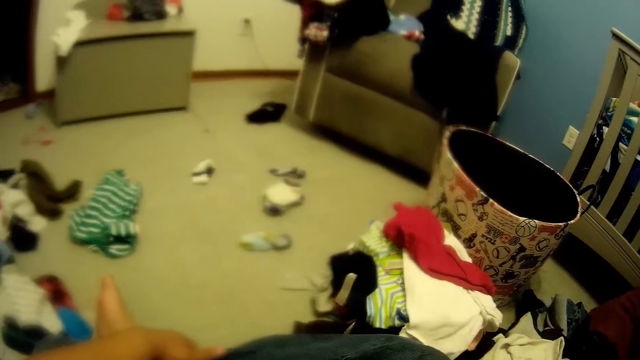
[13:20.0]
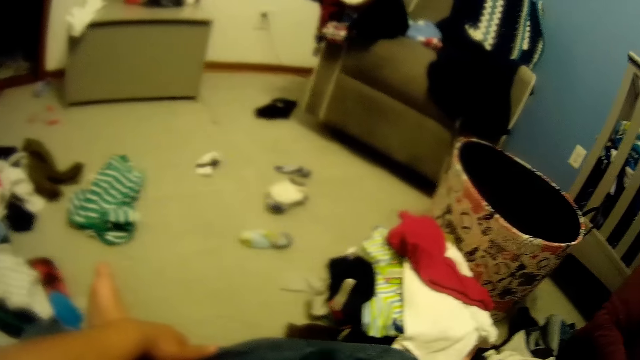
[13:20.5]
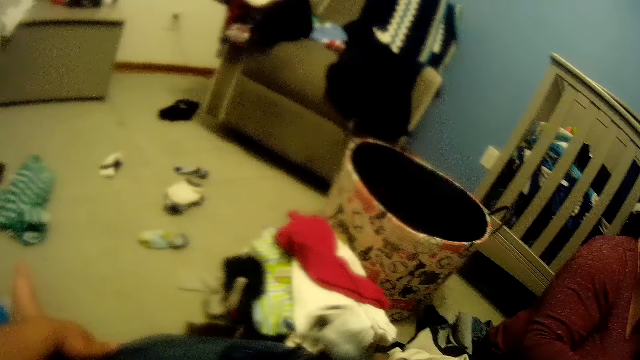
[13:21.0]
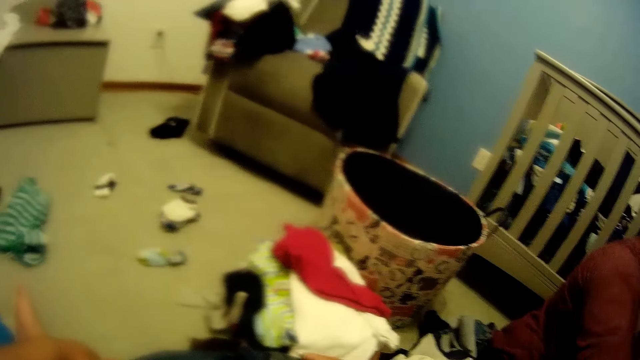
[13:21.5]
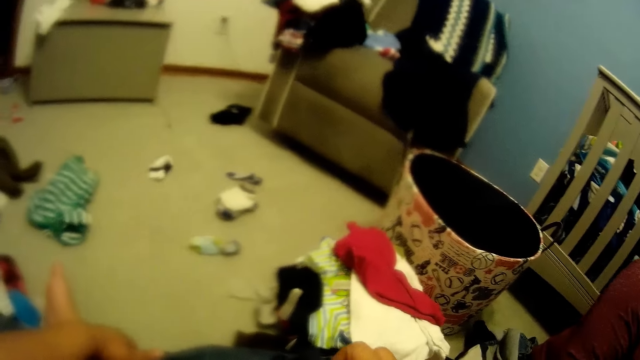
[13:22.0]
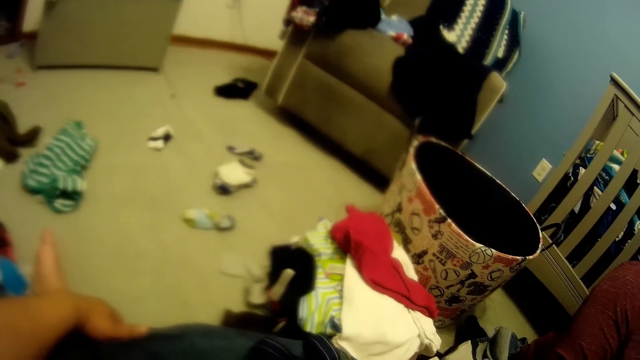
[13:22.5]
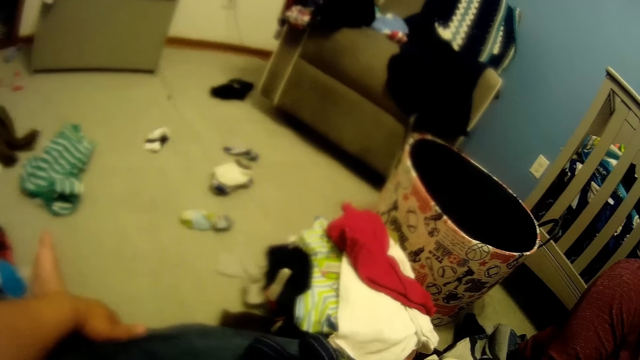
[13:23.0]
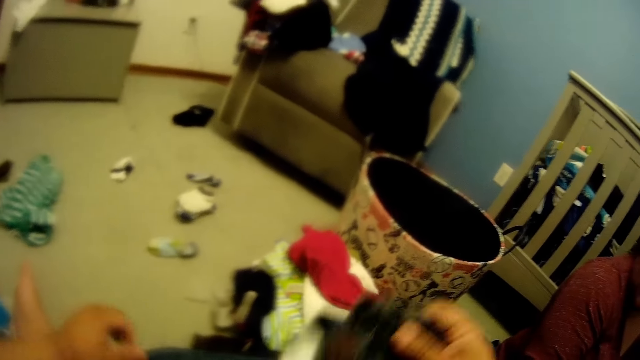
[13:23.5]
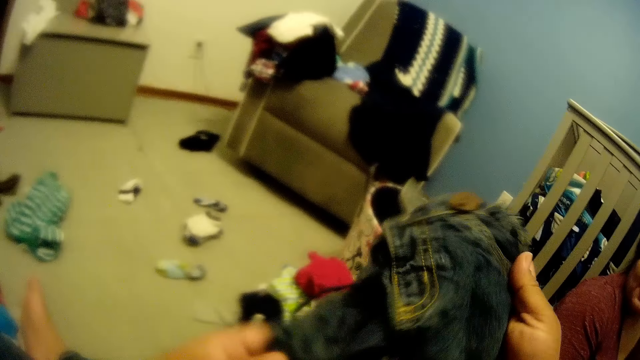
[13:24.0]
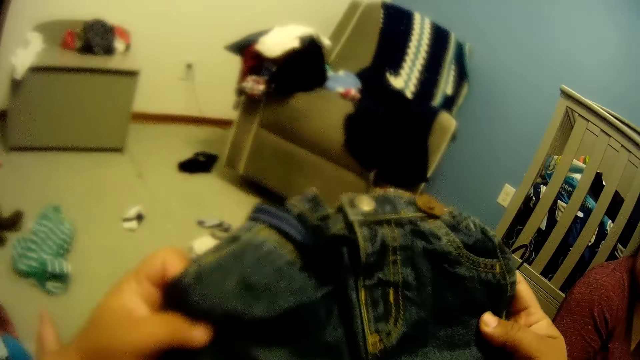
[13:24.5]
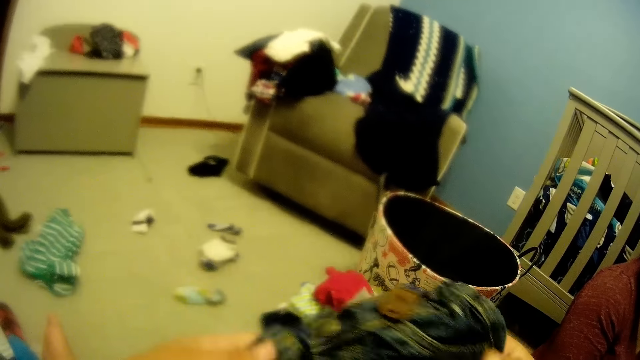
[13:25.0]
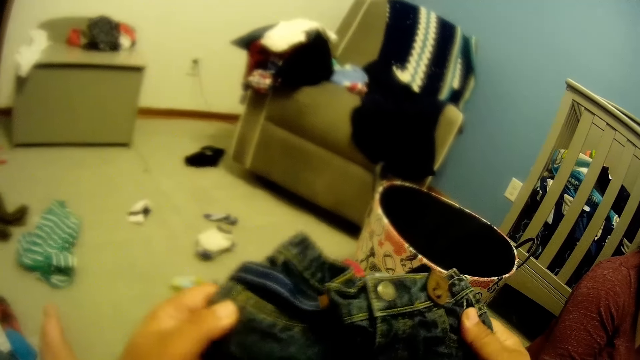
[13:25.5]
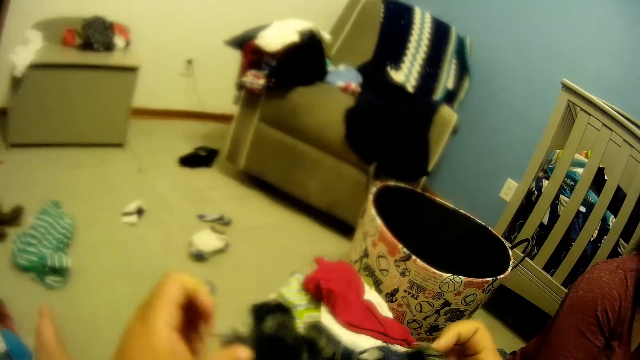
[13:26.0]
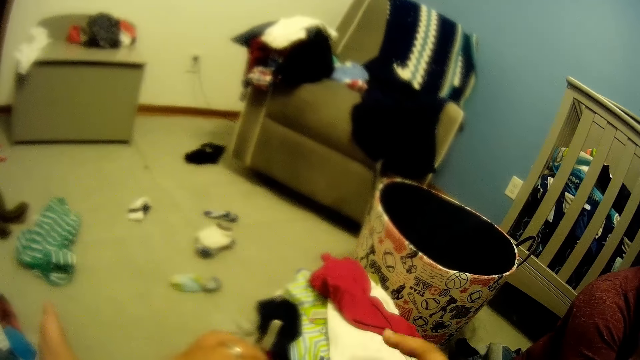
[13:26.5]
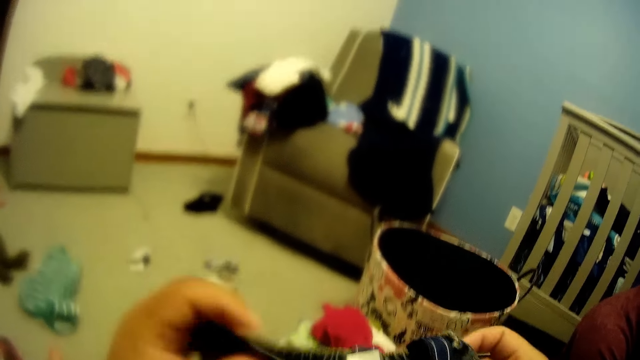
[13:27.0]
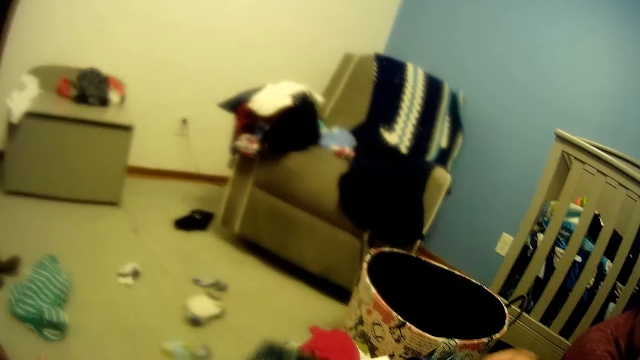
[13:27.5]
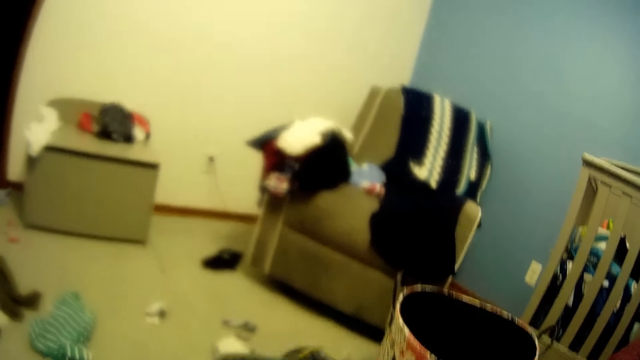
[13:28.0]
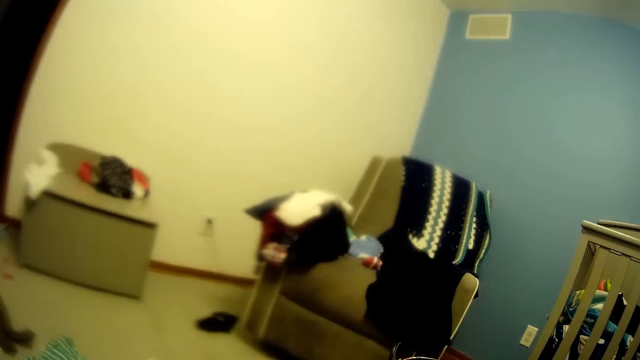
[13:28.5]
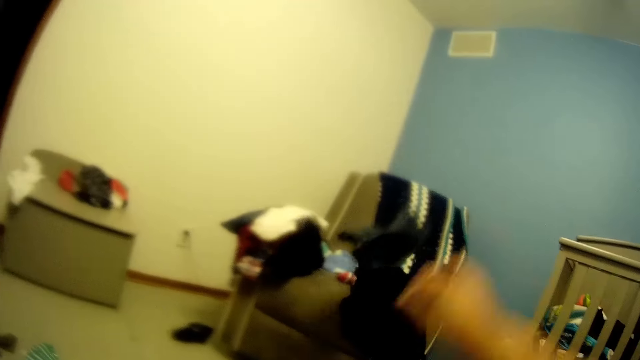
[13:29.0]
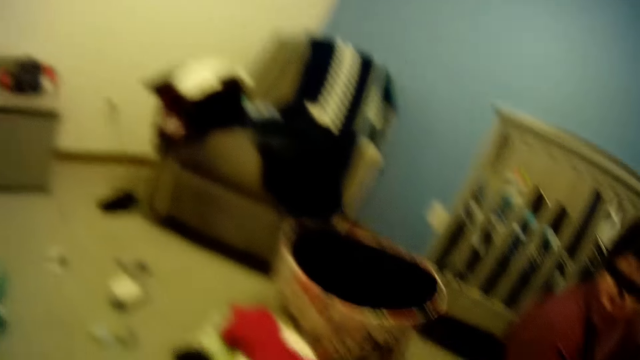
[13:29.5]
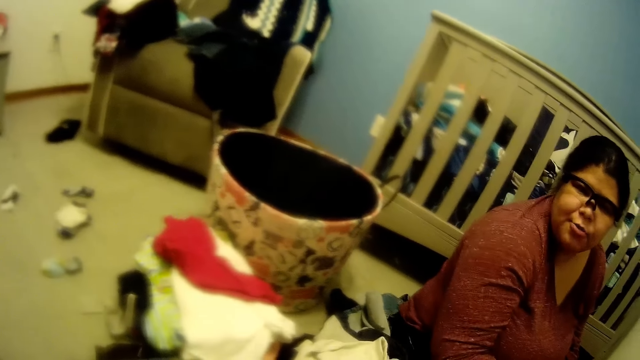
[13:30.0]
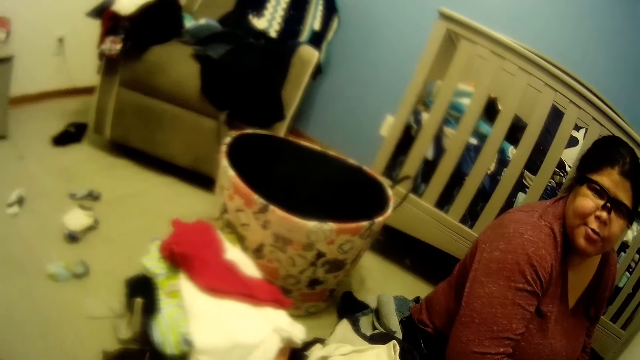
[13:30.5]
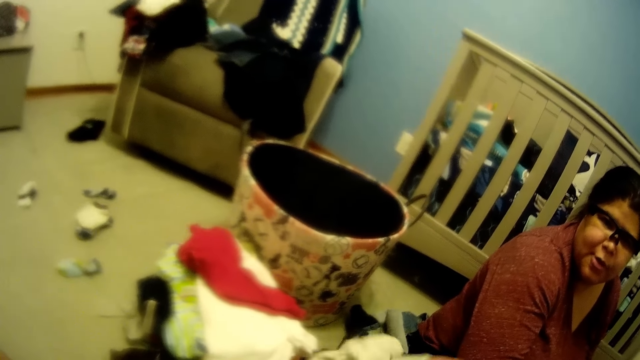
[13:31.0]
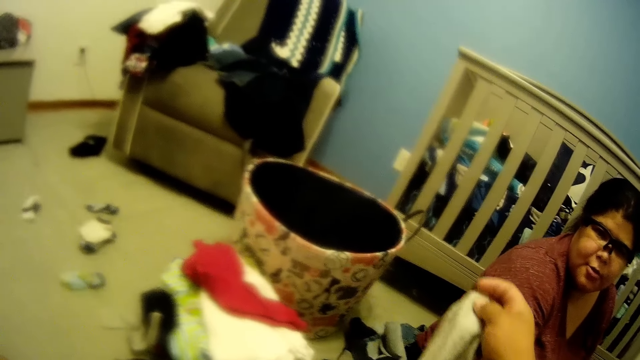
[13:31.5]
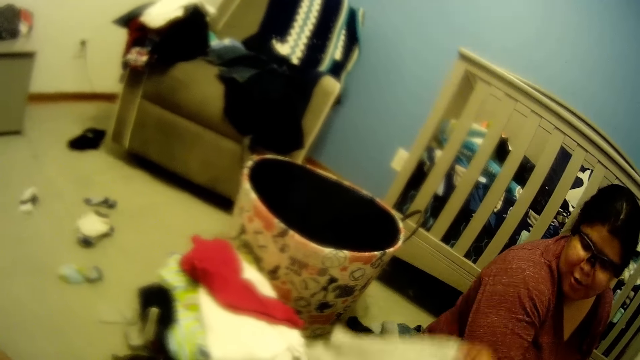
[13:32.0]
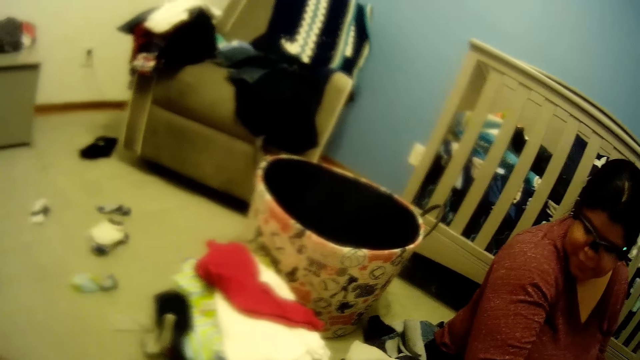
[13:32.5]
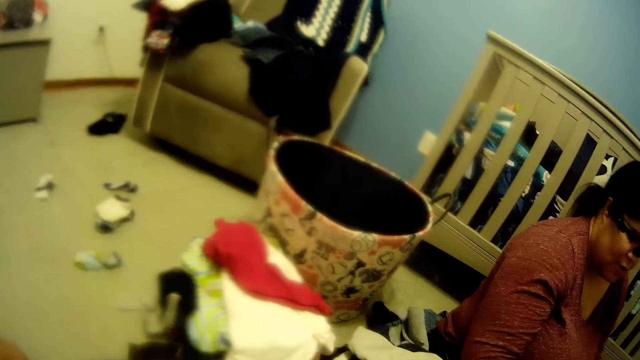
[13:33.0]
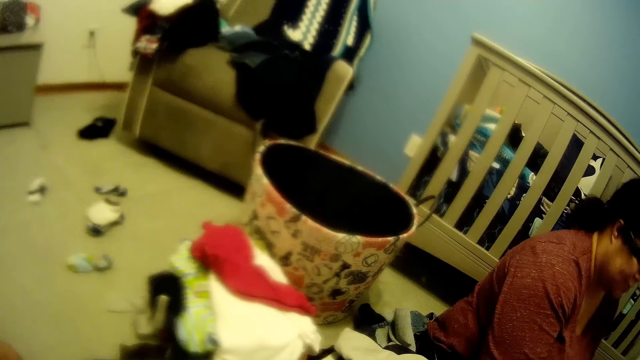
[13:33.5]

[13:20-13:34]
The camera wearer converses with a woman. He lifts a cloth. He converses with the woman. He throws the cloth in his right hand on the chair in the room. The woman interacts with the camera wearer. The camera wearer holds the cloth in his right hand. He drops the cloth in his right hand on the floor.

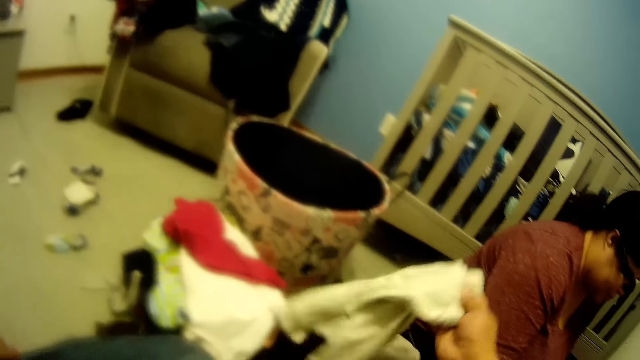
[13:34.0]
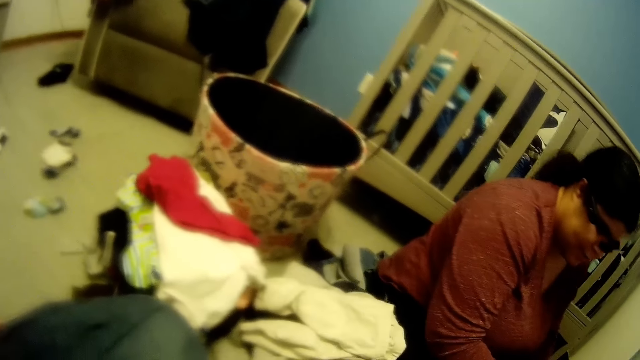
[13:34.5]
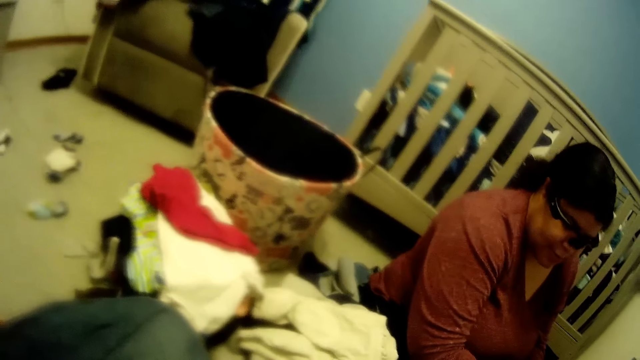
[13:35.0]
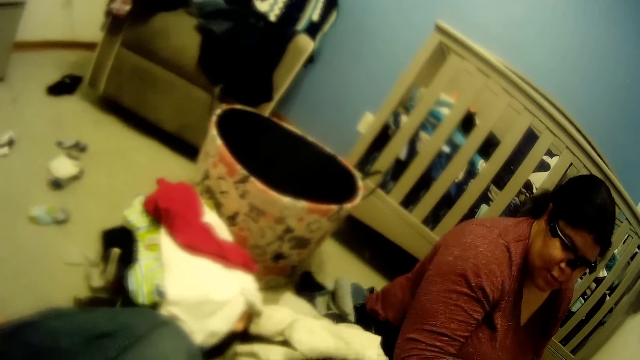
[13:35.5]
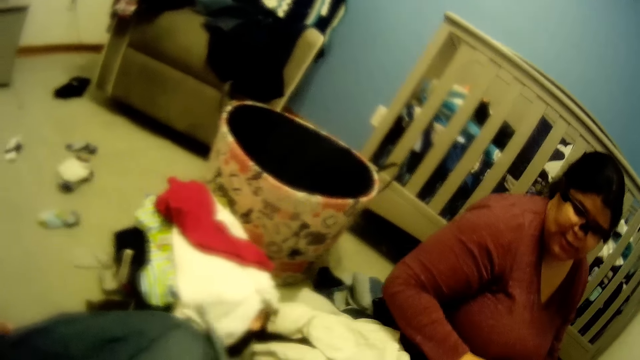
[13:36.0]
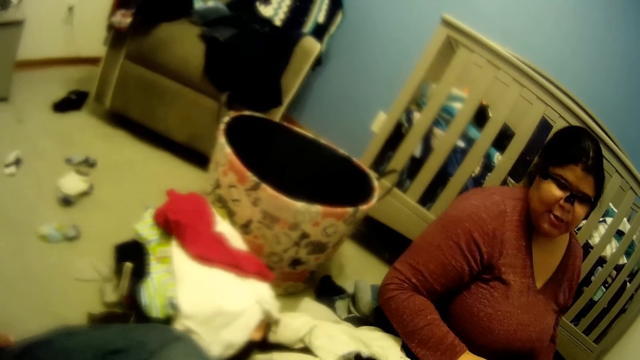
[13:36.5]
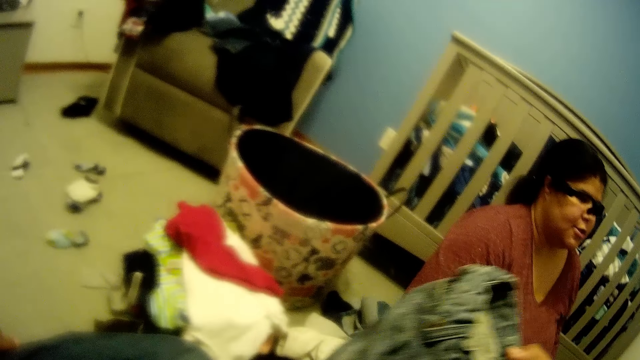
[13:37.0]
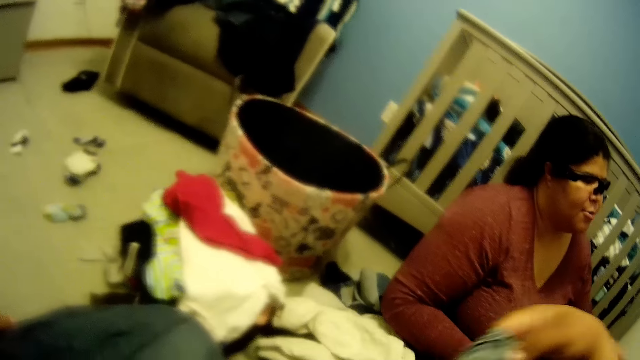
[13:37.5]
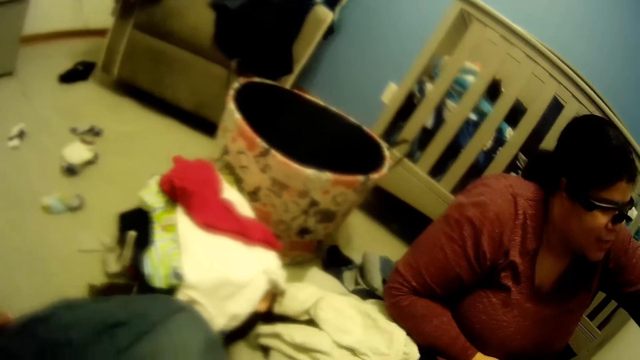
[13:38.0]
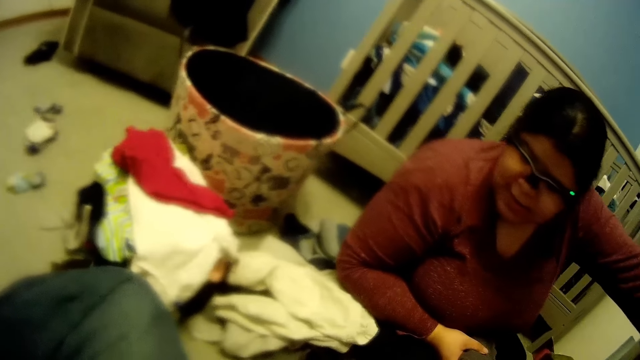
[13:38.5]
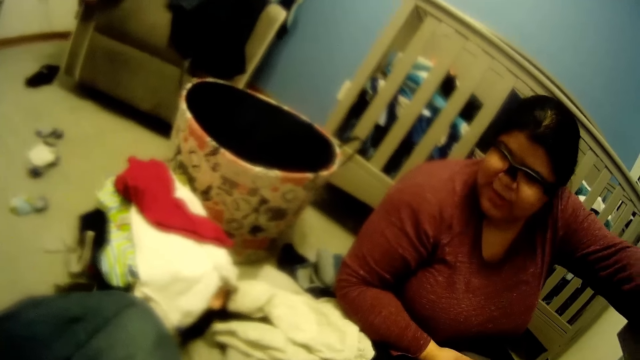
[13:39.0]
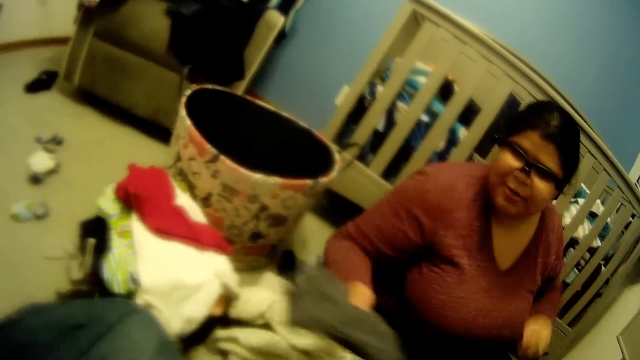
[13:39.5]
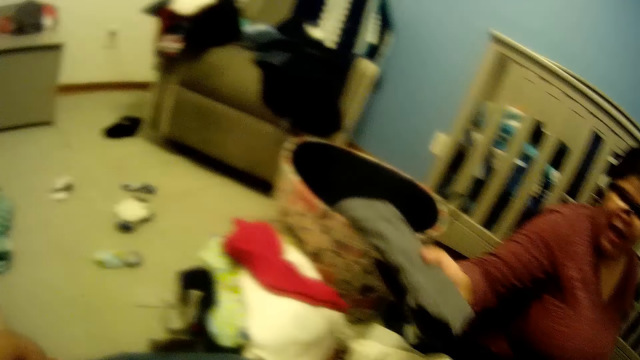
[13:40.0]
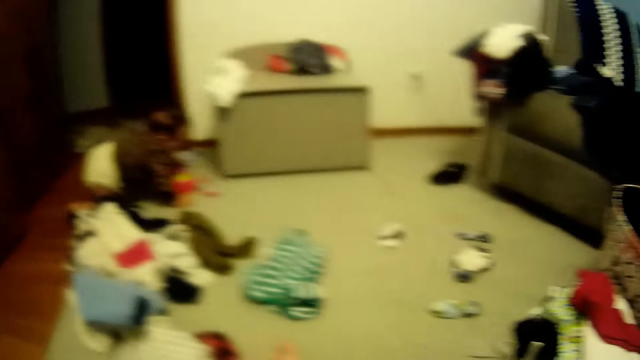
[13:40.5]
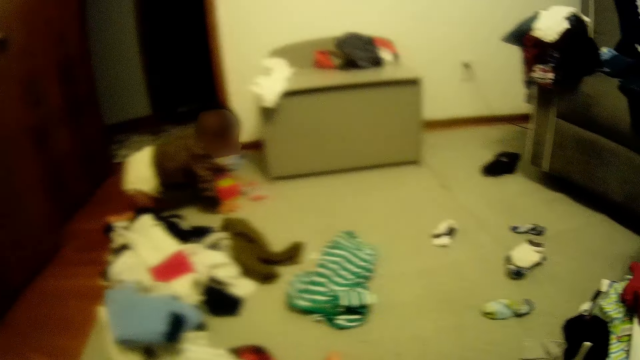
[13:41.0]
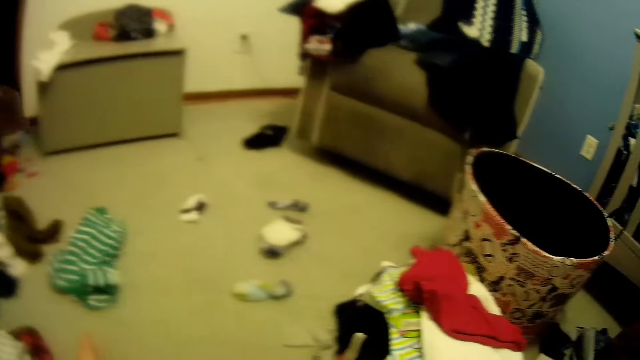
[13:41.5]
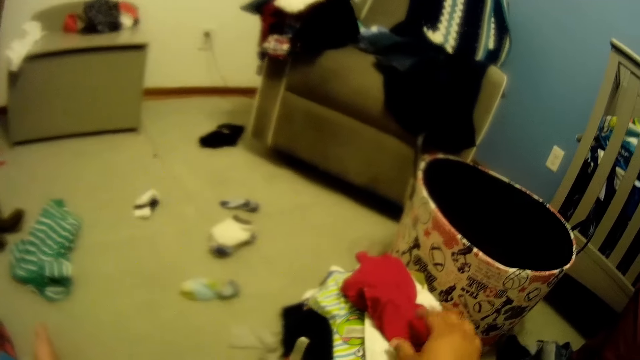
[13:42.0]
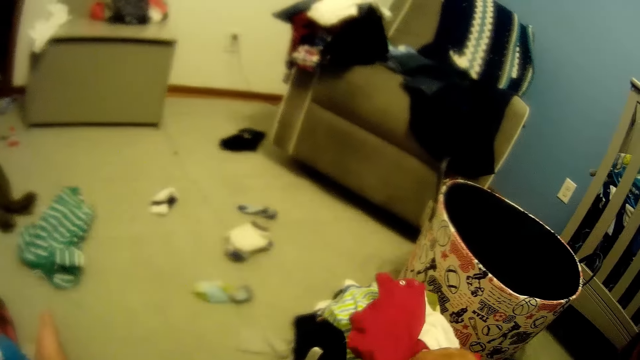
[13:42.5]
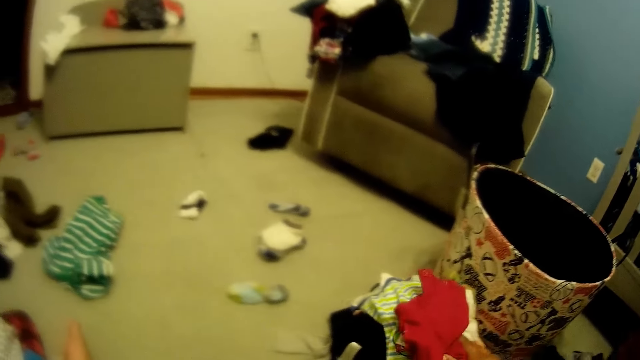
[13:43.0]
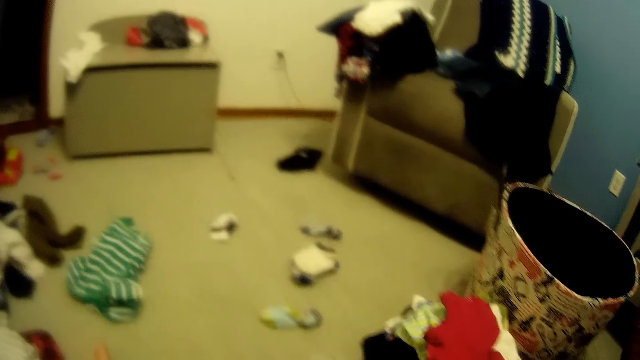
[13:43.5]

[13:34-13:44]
The camera wearer drops the cloth in his right hand on the floor. He sorts baby clothes. A woman converses with the camera wearer. The camera wearer holds the cloth in his right hand. The woman holds a cloth in her right hand. The camera wearer adjusts the cloth from the heap of clothes with his right hand.
